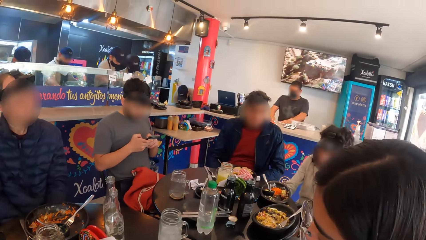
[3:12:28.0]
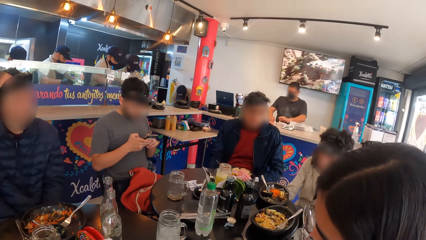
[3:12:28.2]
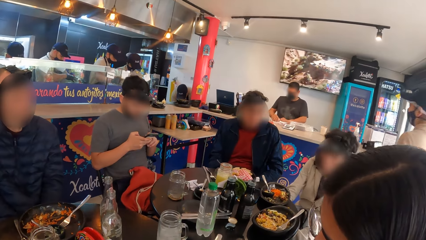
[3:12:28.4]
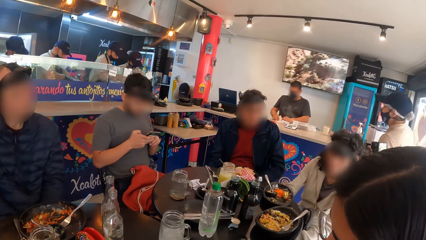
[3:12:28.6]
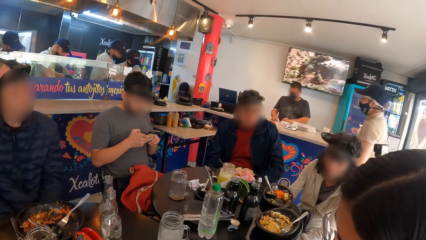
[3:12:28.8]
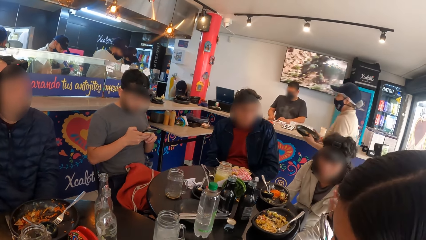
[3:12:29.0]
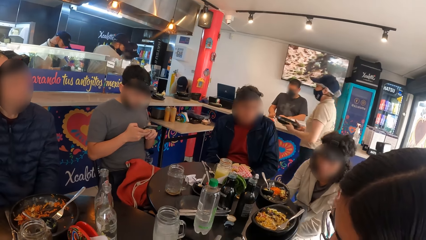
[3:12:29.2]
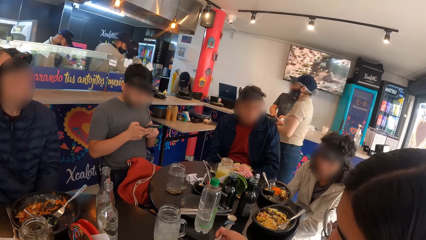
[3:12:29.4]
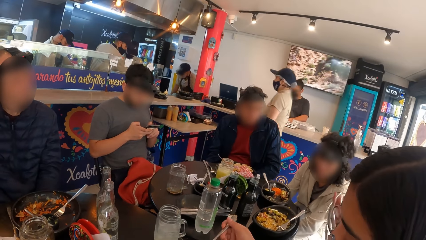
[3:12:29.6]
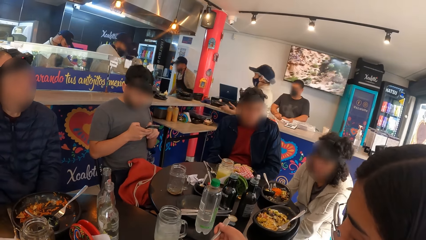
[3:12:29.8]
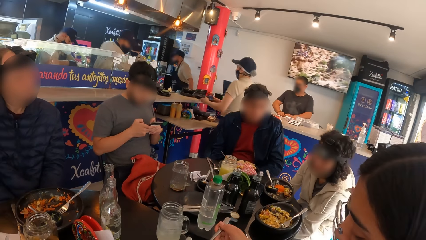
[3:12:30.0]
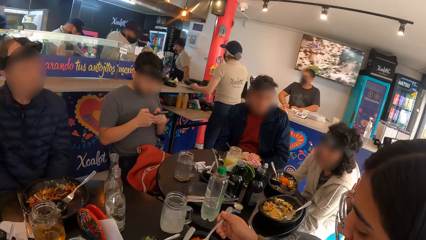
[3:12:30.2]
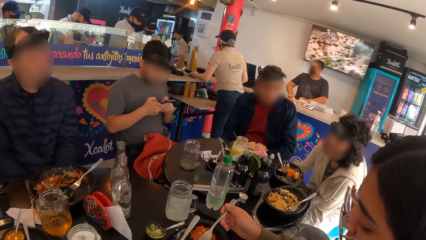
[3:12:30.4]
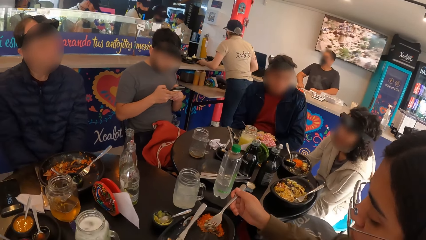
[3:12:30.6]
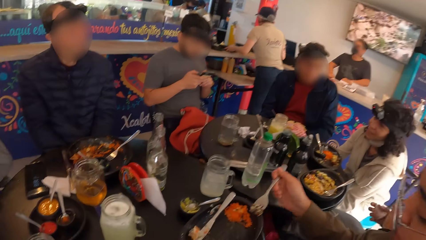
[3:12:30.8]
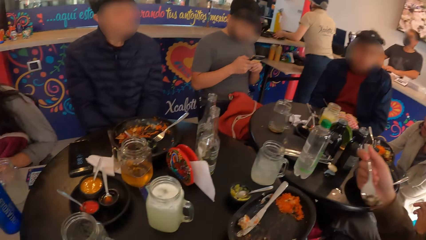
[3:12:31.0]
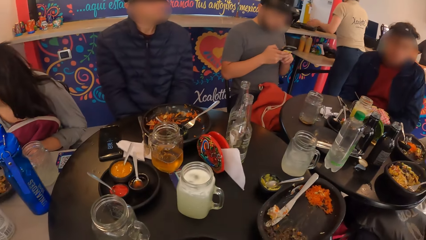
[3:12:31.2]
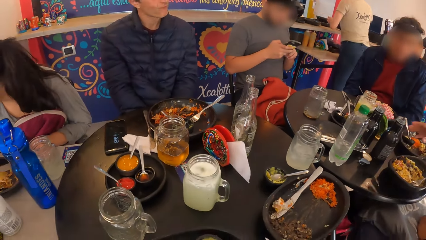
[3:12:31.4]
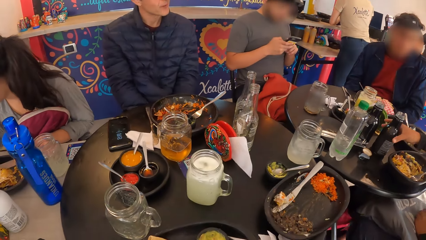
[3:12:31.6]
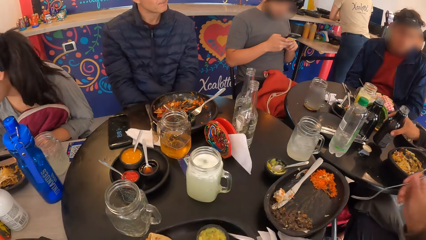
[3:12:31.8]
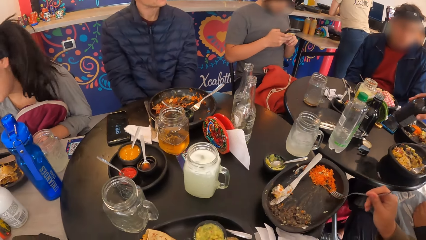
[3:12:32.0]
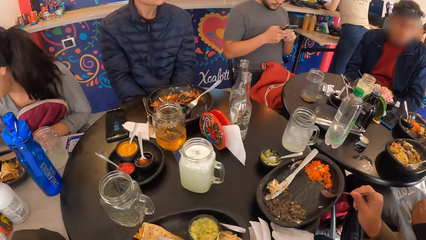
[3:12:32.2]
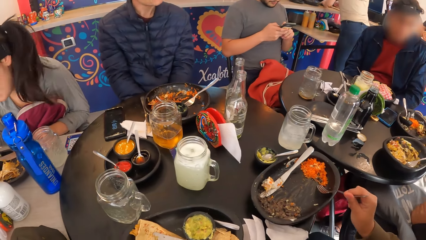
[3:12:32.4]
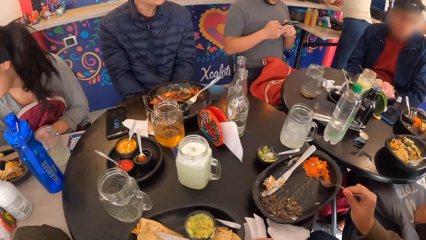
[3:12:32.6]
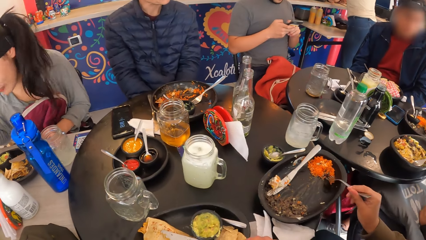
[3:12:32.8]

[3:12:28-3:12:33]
The camera wearer looks around. They look around again. A woman eats the minced meat with the fork in her right hand. Another woman takes the bottle of drink from the table with her right hand. The first woman takes the rice from the plate with the fork in her right hand.

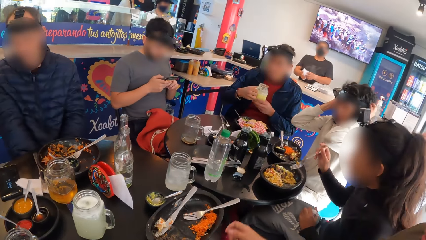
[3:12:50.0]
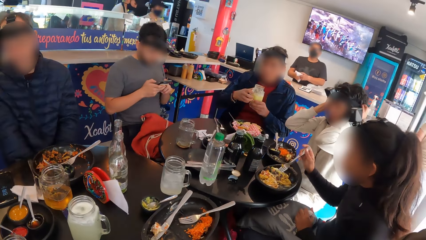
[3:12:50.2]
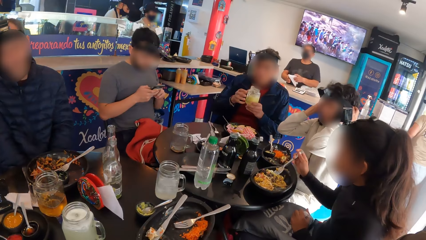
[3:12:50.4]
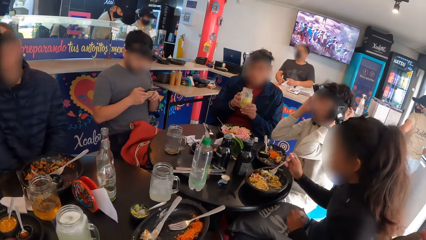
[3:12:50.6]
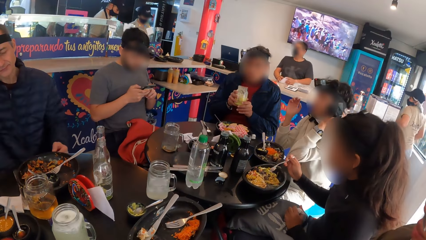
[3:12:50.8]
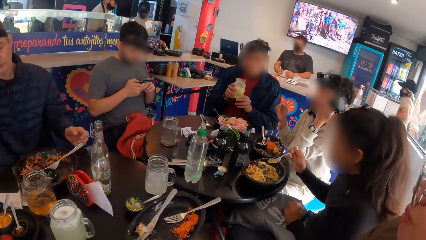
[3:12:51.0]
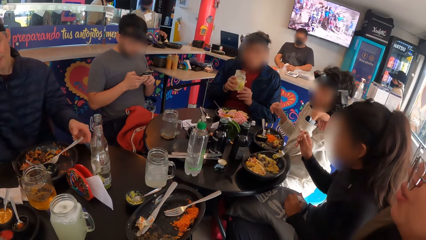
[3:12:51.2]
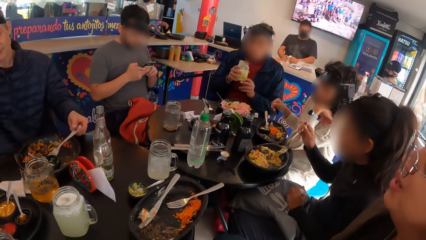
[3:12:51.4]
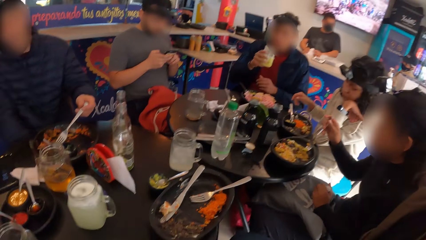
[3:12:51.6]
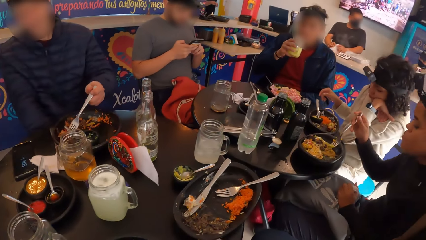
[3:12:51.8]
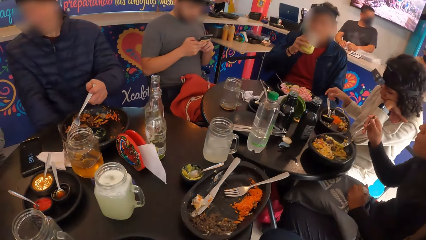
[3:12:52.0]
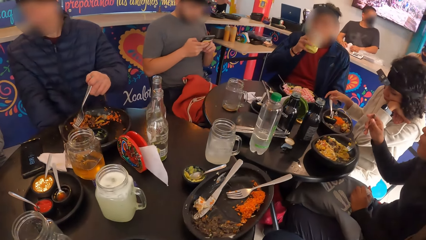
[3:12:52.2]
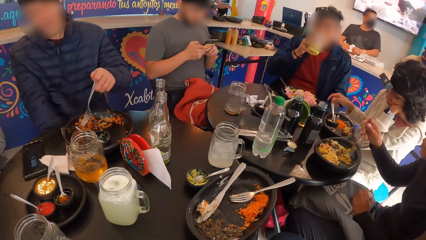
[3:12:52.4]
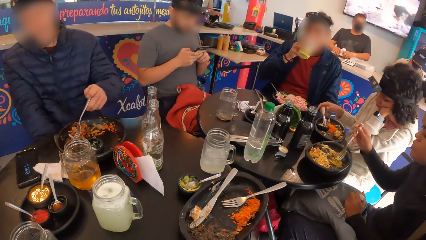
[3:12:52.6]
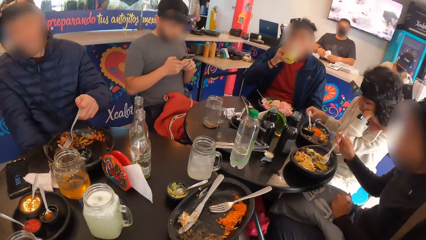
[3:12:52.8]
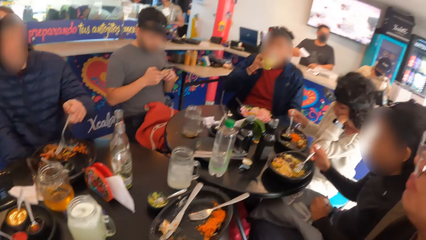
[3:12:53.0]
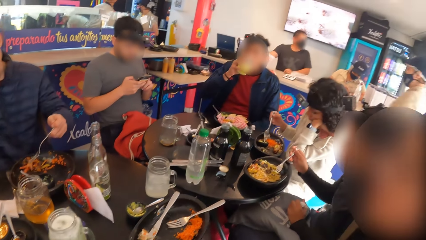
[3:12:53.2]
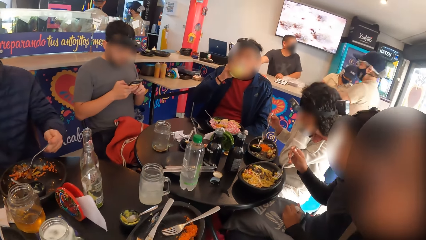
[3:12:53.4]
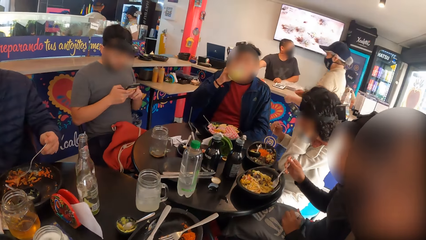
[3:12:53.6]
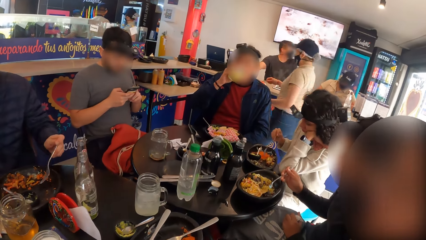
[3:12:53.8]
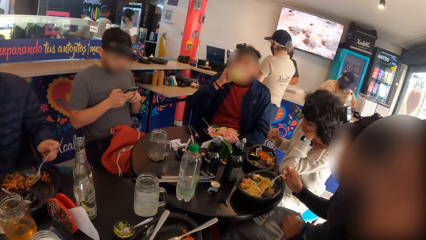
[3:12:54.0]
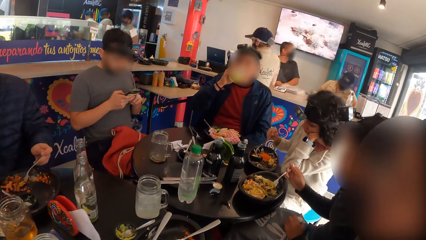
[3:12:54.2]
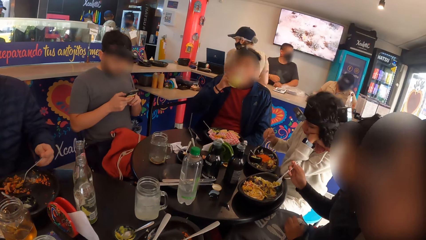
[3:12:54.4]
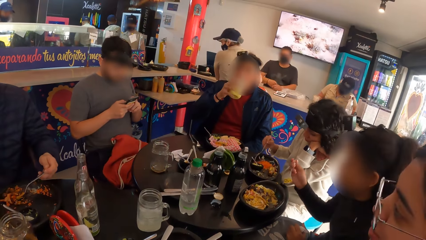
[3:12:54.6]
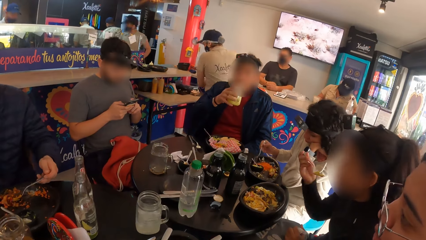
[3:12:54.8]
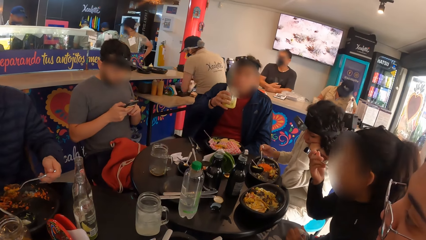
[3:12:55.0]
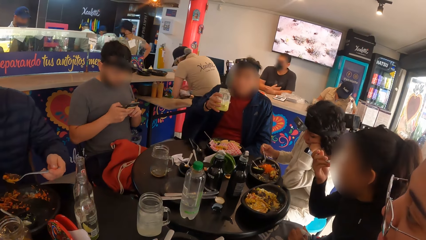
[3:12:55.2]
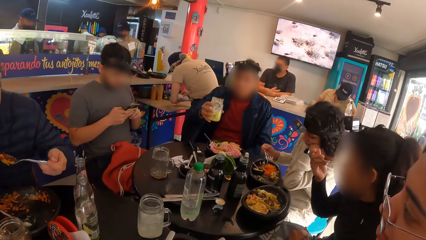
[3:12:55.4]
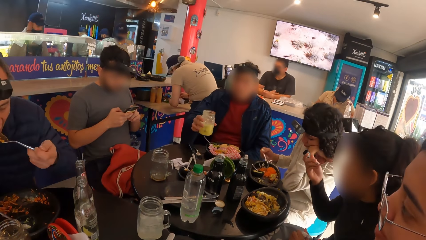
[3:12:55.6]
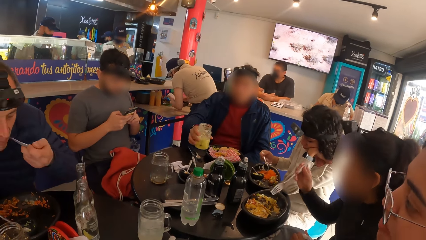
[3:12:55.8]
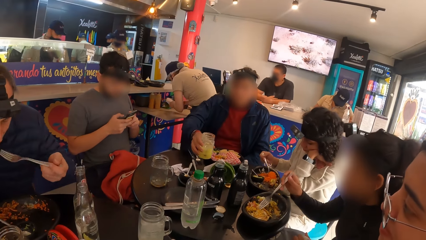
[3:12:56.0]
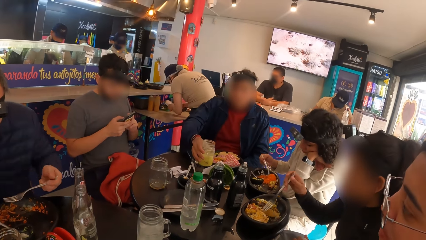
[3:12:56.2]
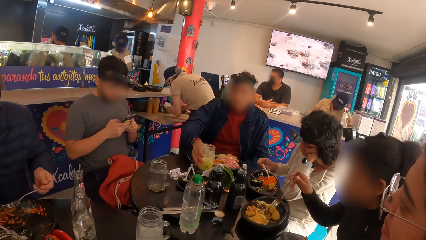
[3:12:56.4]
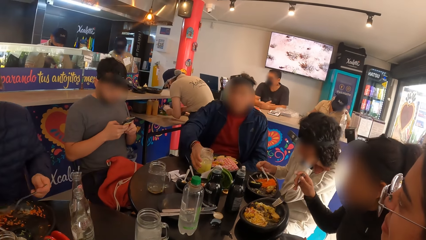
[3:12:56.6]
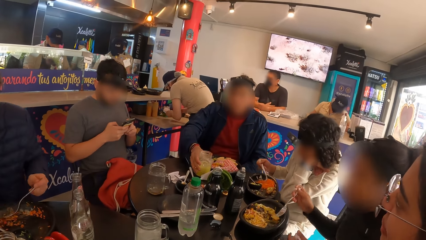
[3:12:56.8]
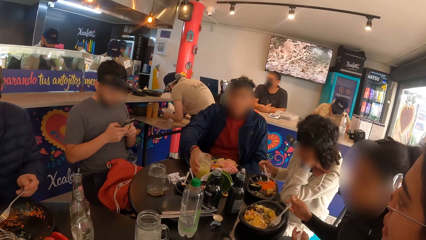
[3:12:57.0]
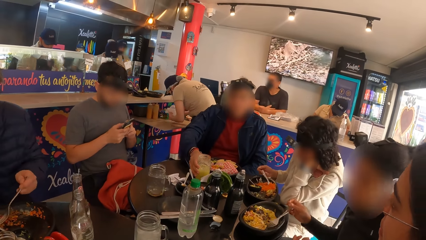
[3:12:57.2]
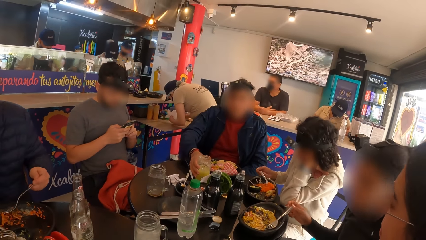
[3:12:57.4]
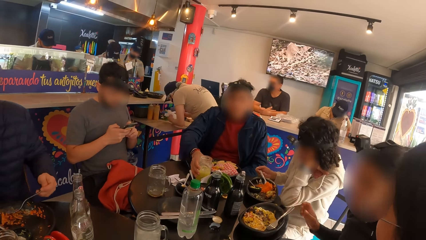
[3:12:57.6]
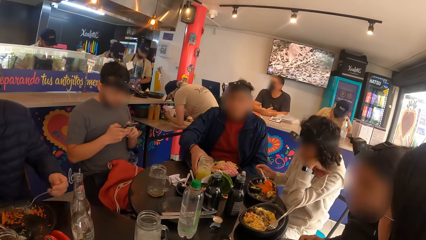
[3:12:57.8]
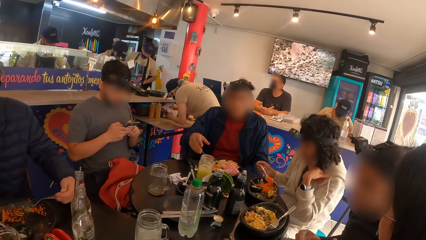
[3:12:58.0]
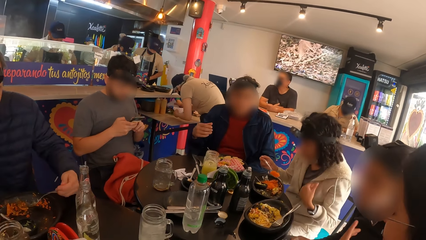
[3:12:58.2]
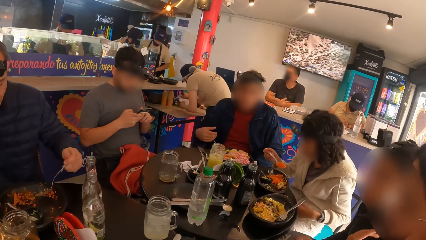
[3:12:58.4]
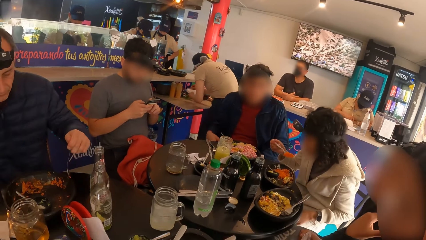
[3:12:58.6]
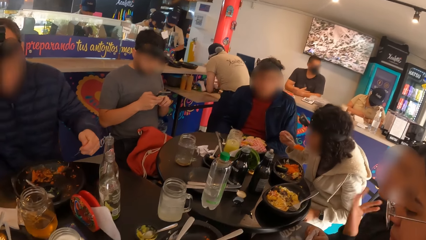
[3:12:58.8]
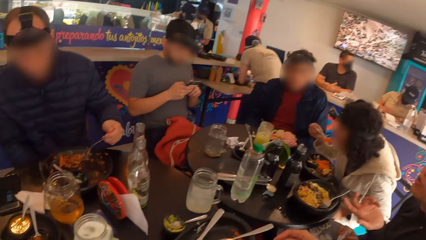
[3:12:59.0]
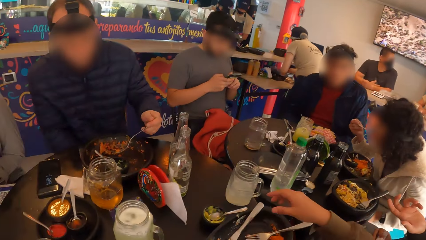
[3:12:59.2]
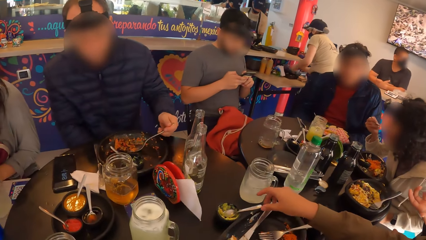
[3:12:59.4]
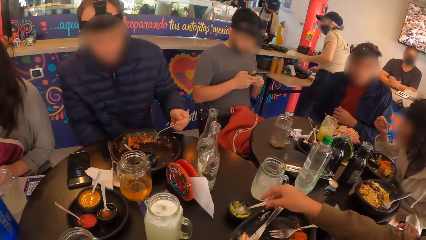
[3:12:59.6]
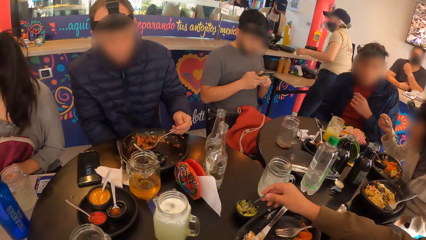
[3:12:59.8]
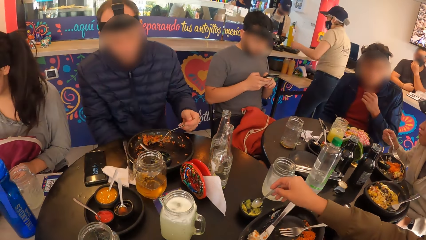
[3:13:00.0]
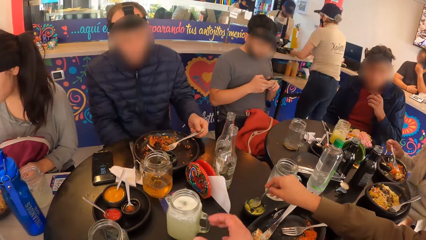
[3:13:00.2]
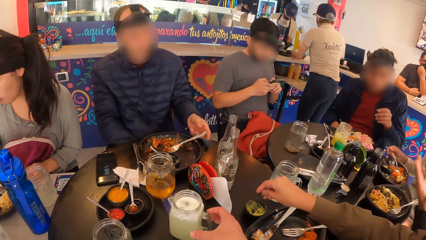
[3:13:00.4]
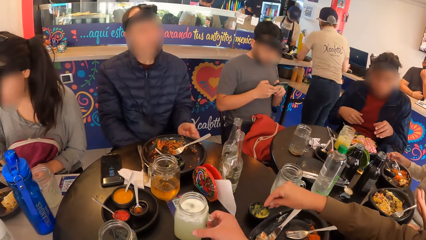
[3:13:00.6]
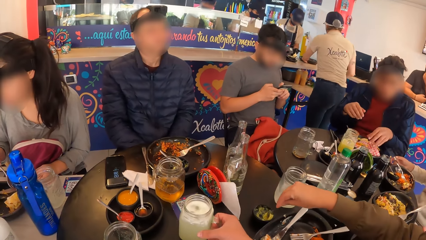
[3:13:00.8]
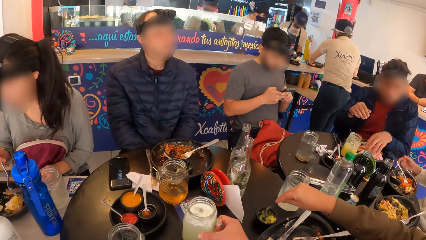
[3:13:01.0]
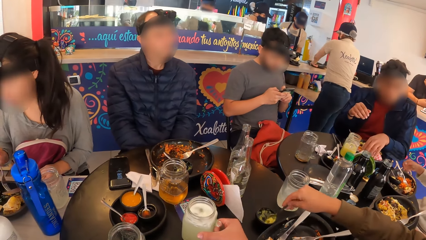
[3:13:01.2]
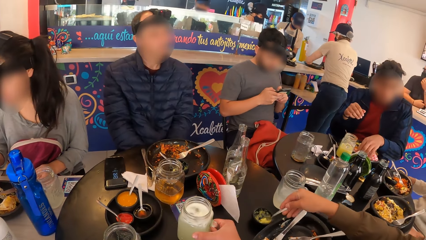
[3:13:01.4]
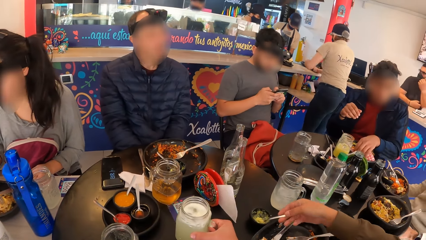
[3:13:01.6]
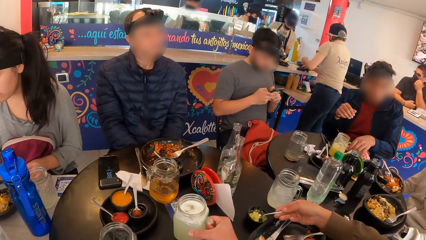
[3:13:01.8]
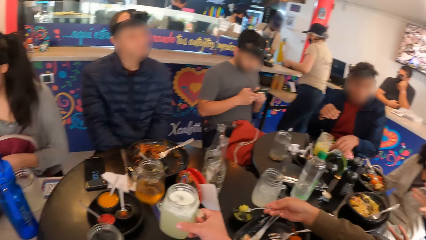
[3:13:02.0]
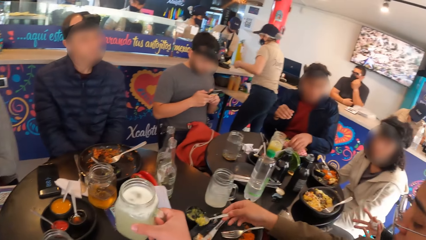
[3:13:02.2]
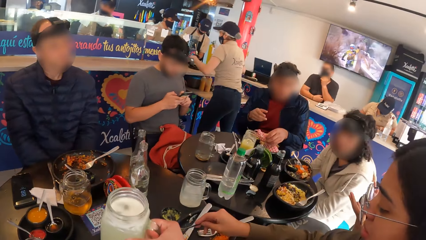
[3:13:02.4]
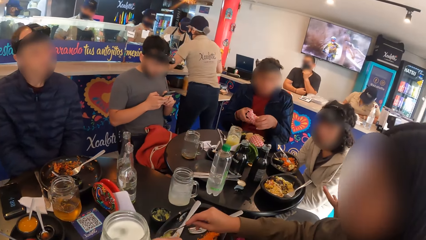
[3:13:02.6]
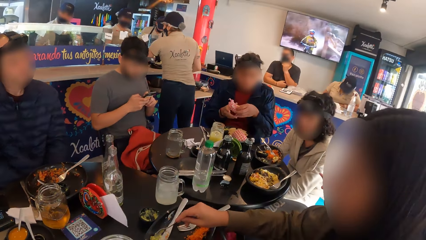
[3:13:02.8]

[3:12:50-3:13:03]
The camera wearer looks around. A man holds the cup of drink with both hands. The camera wearer looks around again. A woman takes the rice from the plate with the fork in her right hand. The man drinks from the cup of drink in his right hand. Another man takes the rice from the plate with the fork in his left hand. Another woman takes the rice from the plate with the fork in her right hand. The first woman eats the rice with the fork in her right hand. The second man eats the rice with the fork in his left hand. The first man drops the cup of drink on the table with his right hand. The second woman eats the rice with the fork in her right hand. The second man moves the rice in the plate with the fork in his left hand. A third woman puts sauce from the sauce bowl into the chicken with the spoon in her right hand. The camera wearer takes the cup of drink from the table with his right hand. The first man picks up the tacos from the plate with his left hand.
